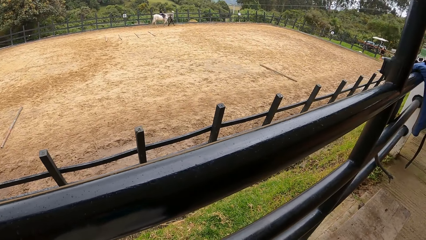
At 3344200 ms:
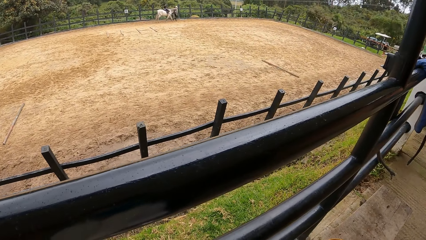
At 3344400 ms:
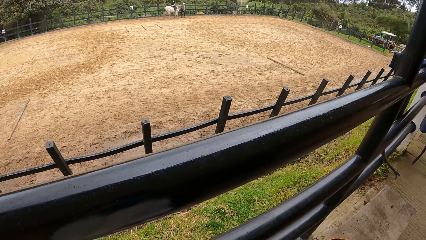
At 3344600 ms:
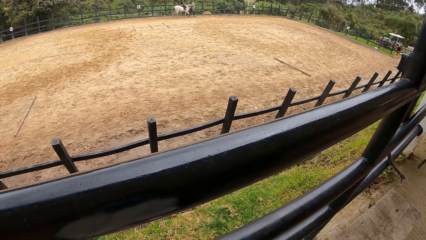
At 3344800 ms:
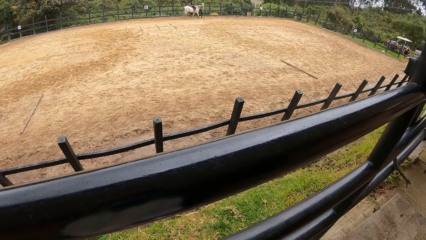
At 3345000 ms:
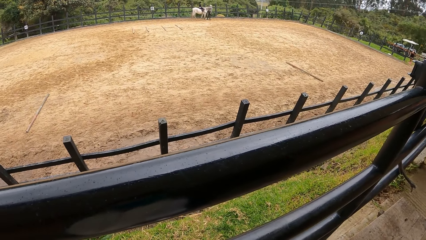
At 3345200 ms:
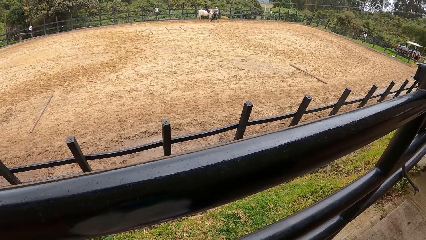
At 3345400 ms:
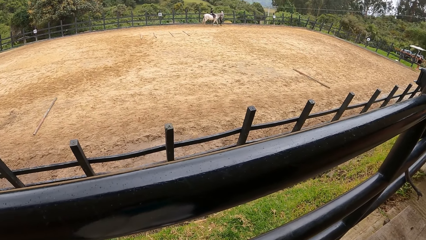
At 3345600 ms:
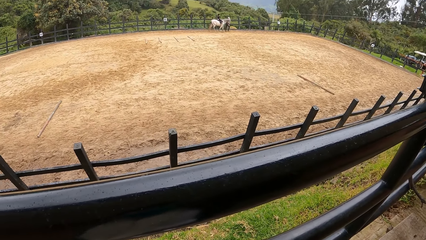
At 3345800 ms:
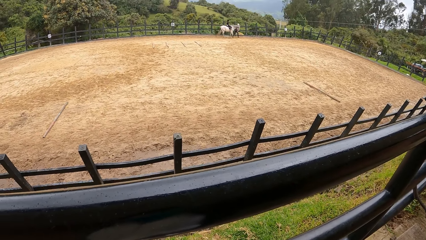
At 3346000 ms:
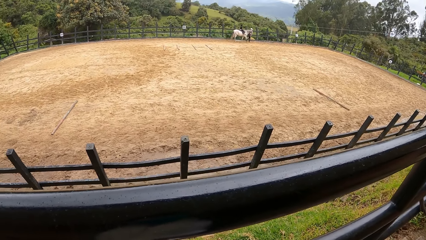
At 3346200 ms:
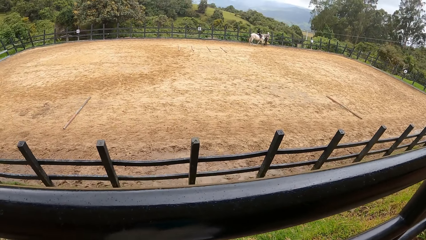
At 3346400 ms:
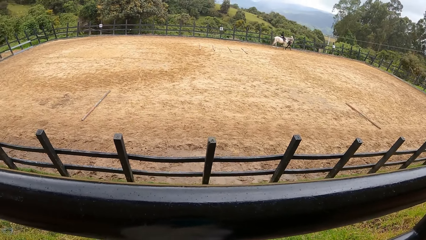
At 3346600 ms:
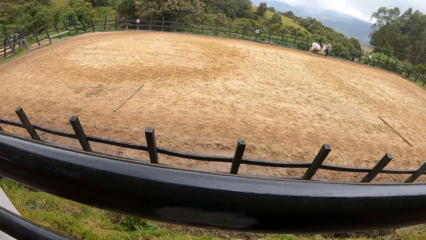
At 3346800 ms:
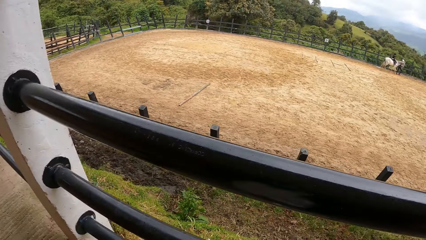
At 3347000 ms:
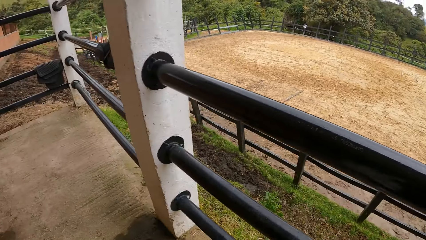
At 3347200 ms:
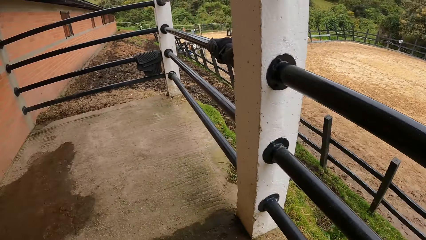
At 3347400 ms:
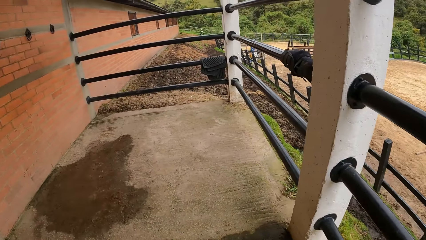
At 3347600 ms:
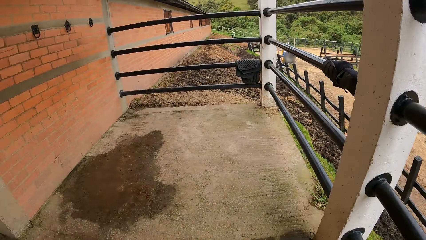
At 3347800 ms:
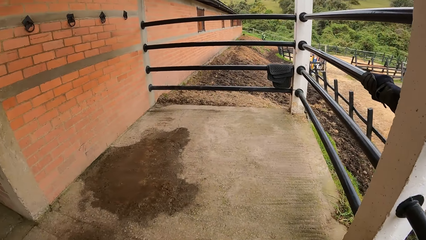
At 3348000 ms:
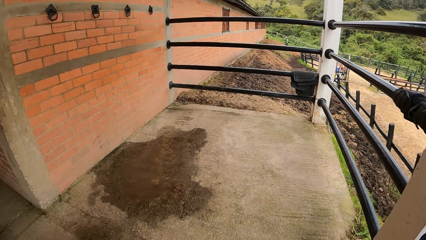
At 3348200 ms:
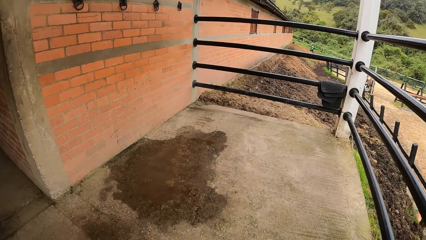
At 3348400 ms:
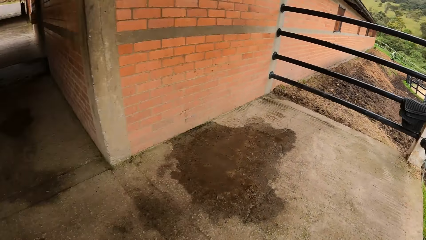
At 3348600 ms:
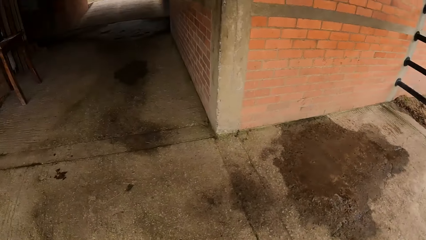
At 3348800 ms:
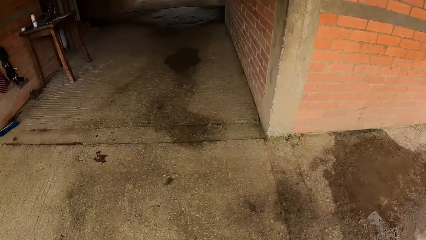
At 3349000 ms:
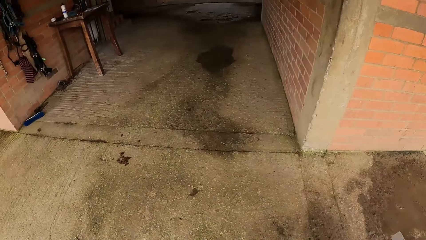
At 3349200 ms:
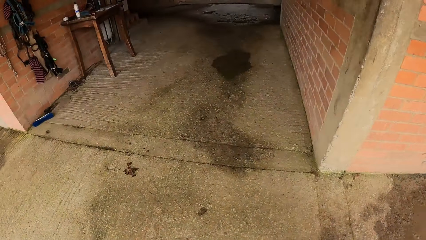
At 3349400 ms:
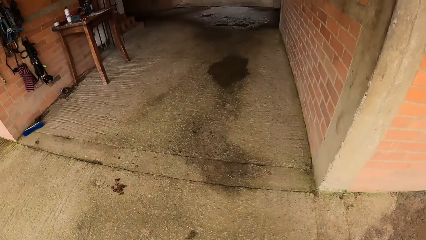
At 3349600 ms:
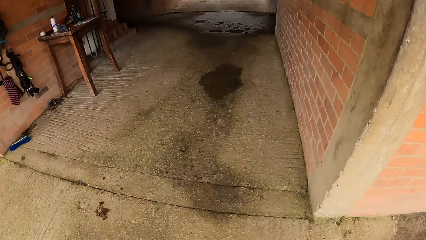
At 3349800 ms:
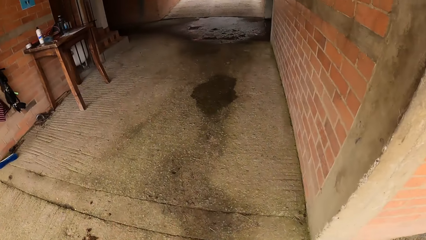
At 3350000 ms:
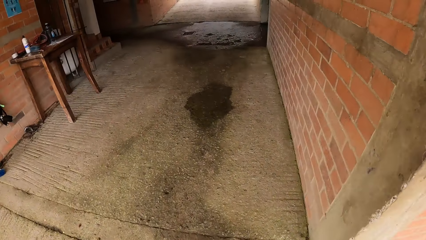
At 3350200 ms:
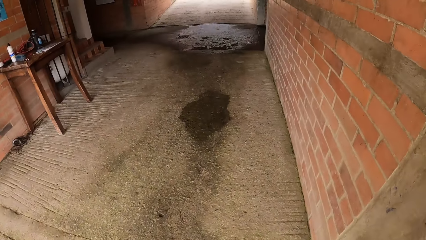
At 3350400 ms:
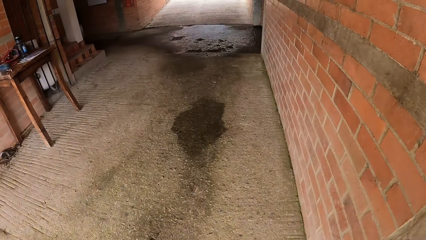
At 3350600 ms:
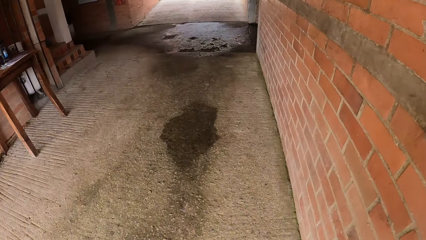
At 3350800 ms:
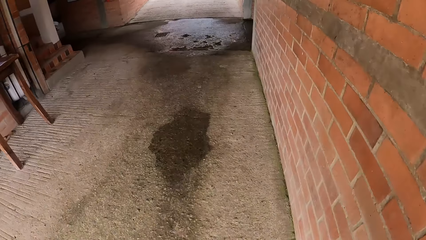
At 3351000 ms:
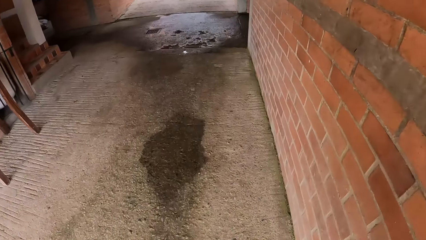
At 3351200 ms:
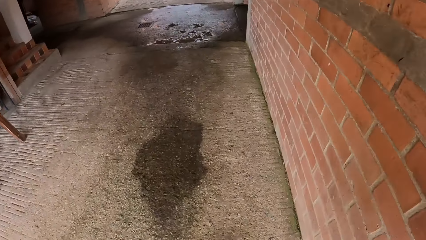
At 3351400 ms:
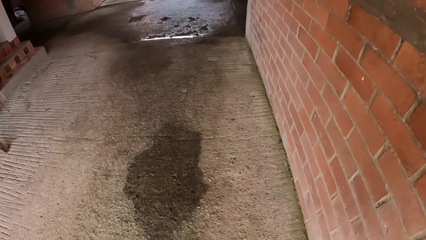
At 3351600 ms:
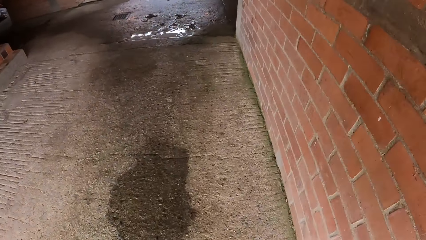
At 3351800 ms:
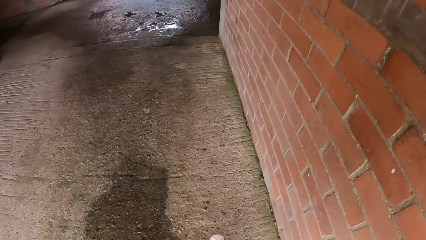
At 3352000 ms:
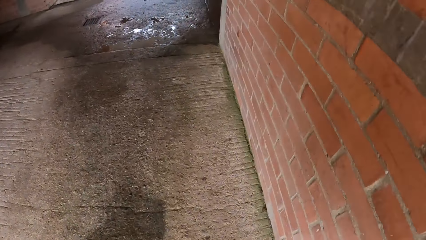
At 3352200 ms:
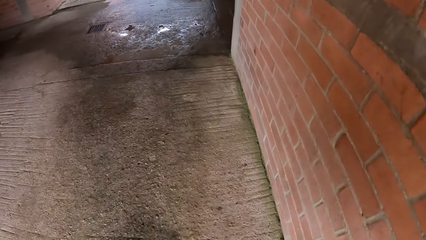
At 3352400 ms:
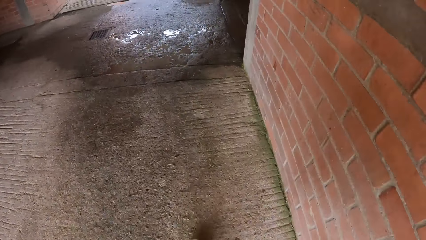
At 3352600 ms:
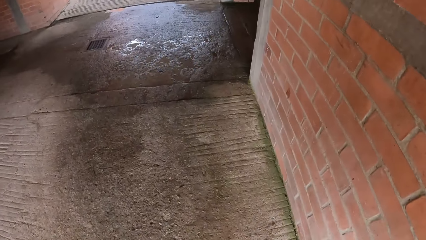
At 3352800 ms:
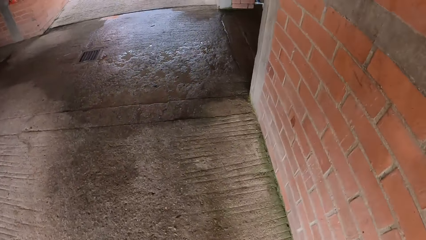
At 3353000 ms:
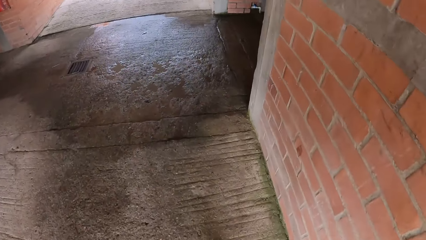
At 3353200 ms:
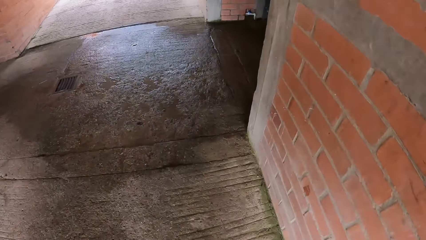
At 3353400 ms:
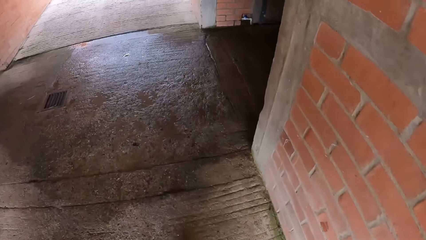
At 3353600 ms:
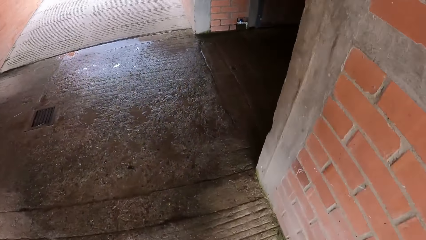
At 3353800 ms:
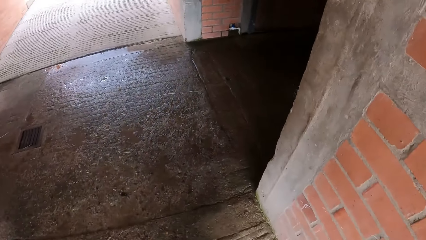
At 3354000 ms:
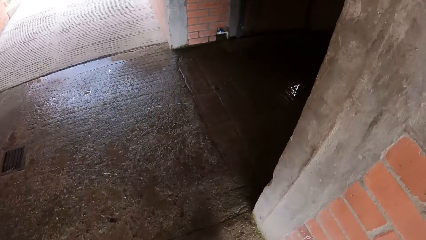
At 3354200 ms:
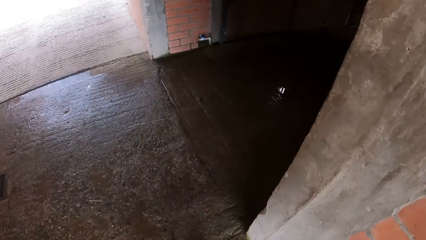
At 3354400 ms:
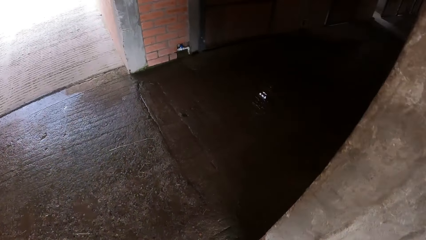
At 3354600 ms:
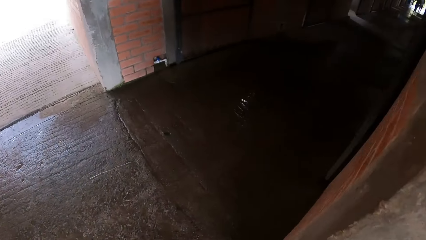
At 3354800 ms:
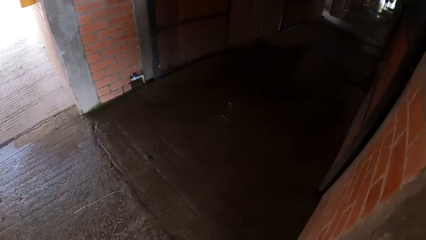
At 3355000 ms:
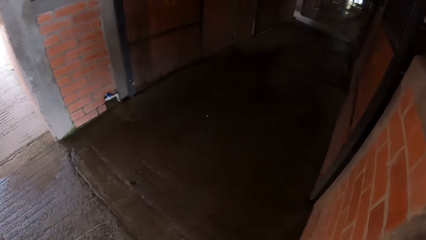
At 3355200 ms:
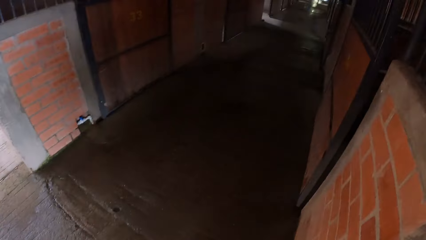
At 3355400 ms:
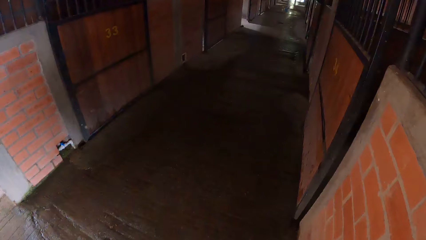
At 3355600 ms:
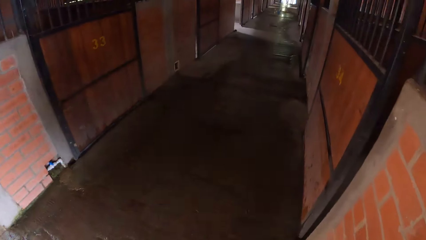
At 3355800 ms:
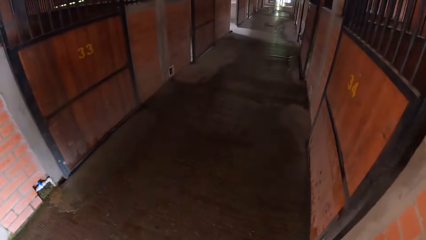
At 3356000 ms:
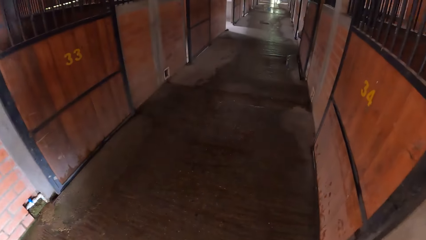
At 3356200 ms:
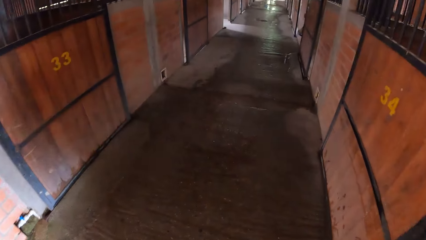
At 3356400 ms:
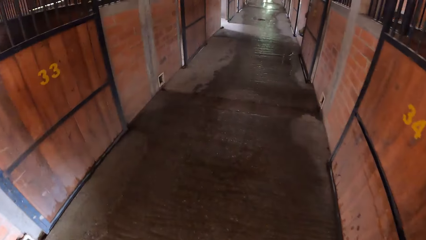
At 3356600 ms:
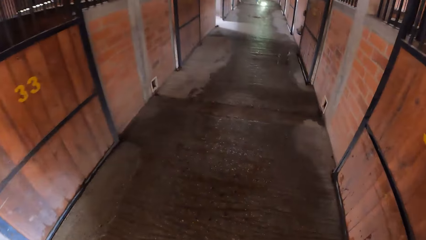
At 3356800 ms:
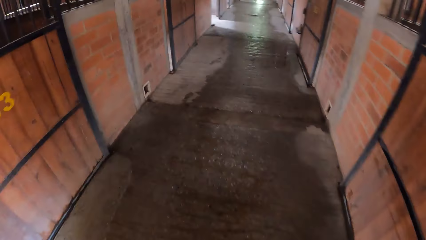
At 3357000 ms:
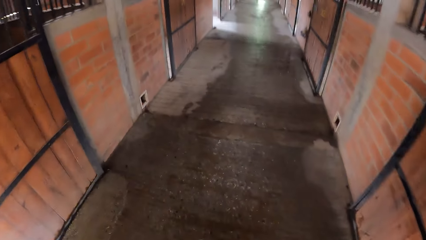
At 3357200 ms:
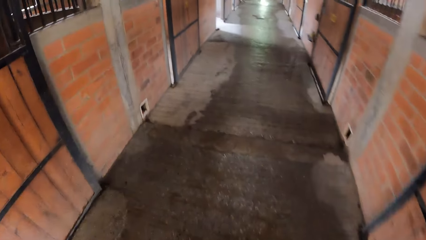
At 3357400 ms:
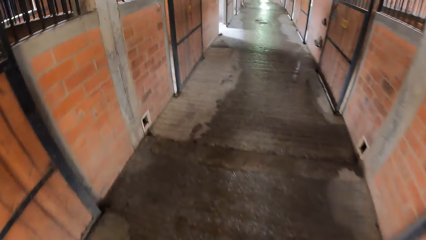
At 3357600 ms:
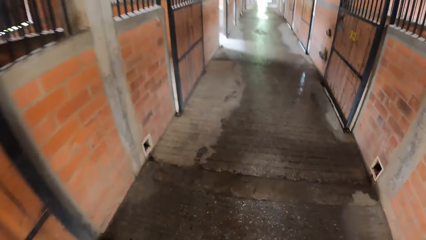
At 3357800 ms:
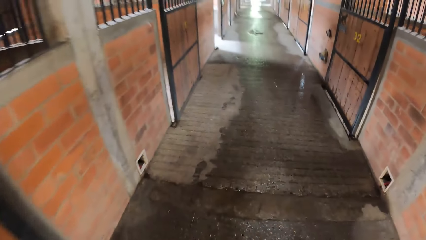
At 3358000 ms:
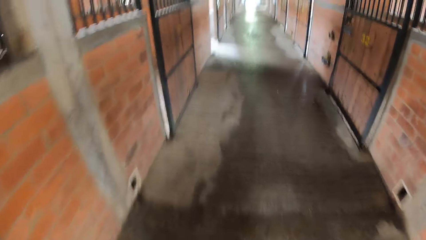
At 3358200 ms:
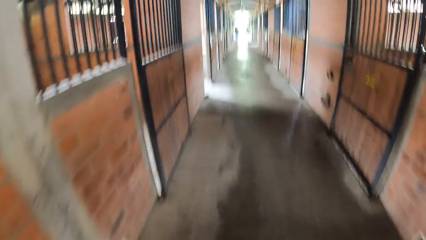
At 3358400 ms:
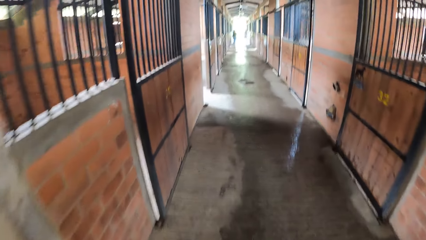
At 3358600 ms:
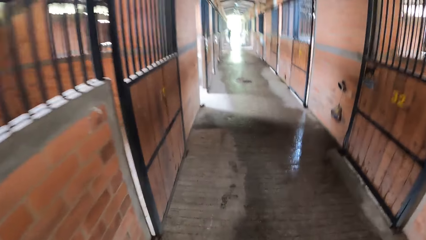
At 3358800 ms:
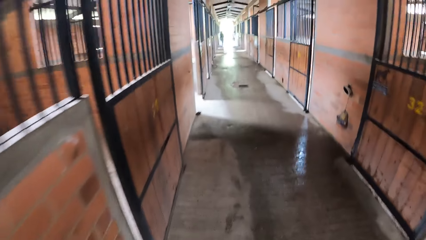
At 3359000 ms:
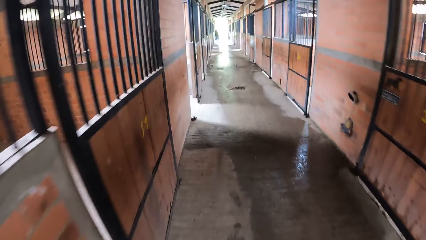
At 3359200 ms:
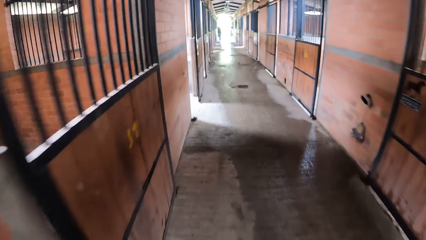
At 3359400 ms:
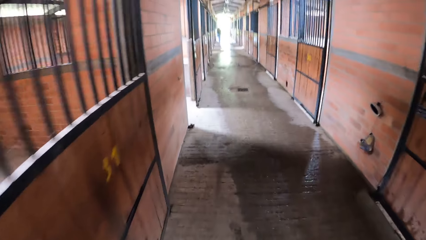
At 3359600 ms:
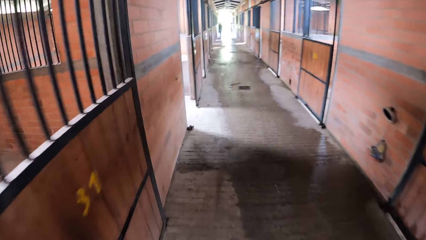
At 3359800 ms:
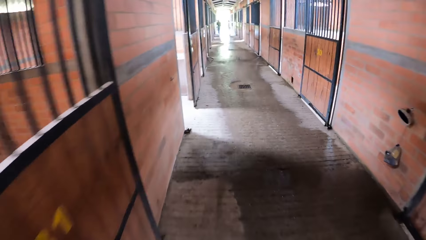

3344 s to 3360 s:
The camera wearer turns backward. They look around, walk, and walk down the hallway in the stable toward the girls.
